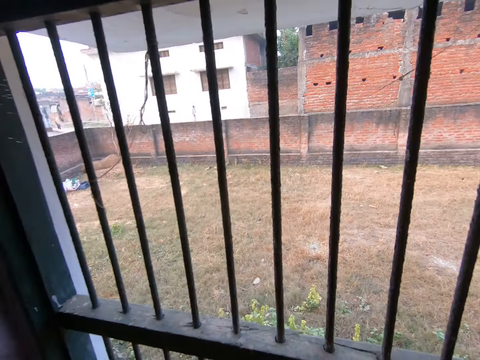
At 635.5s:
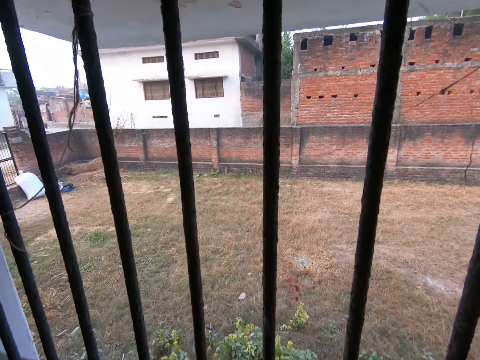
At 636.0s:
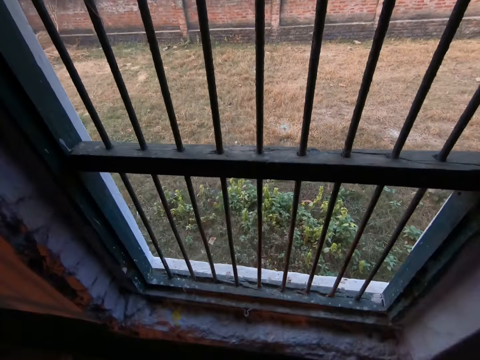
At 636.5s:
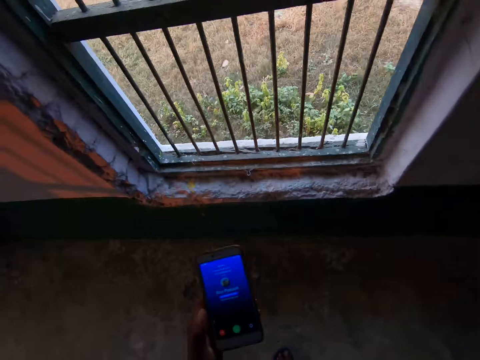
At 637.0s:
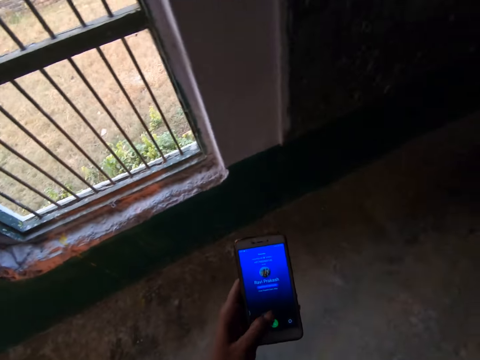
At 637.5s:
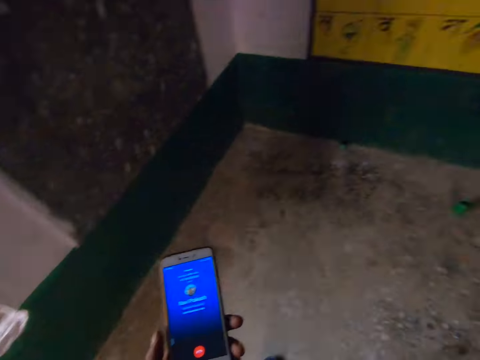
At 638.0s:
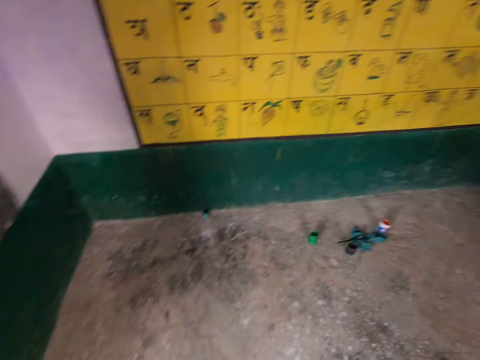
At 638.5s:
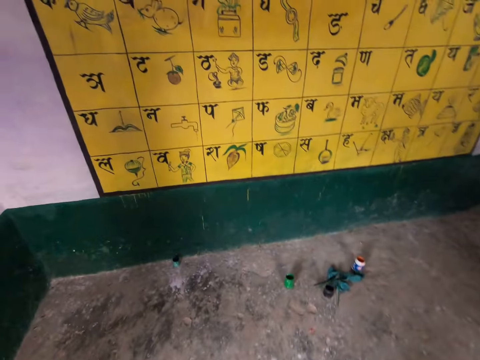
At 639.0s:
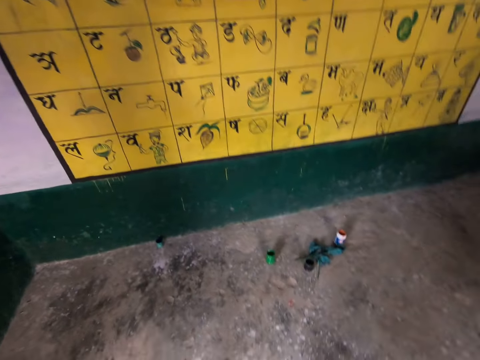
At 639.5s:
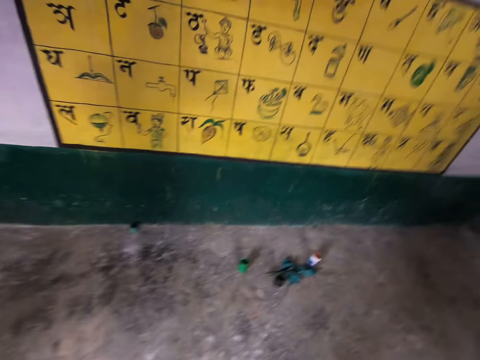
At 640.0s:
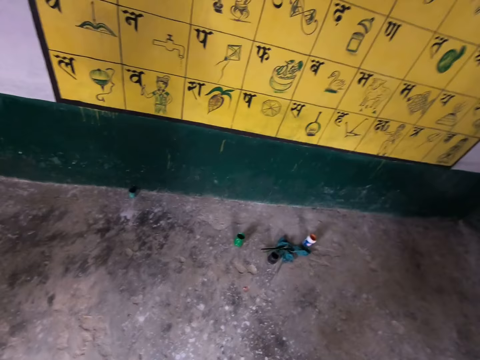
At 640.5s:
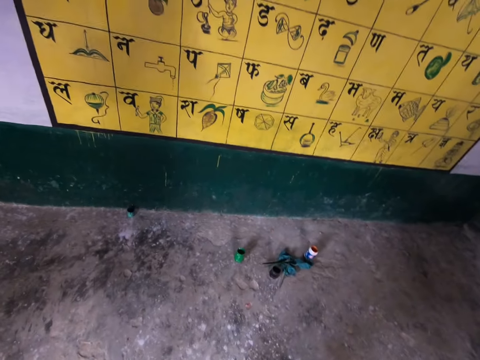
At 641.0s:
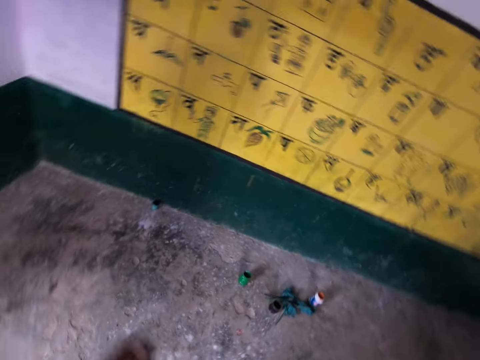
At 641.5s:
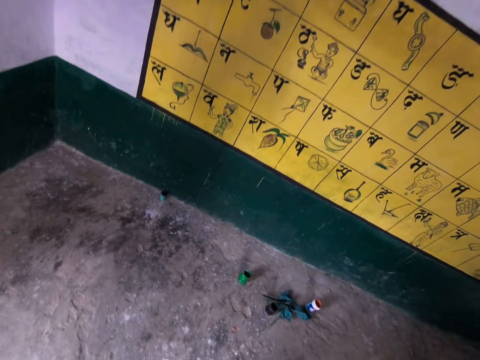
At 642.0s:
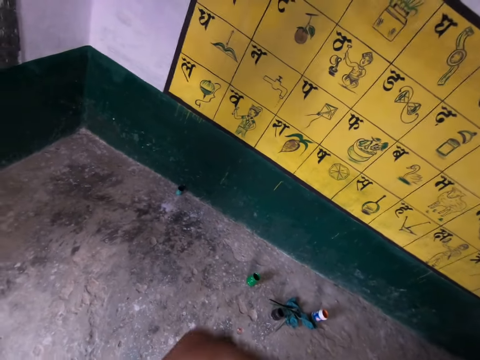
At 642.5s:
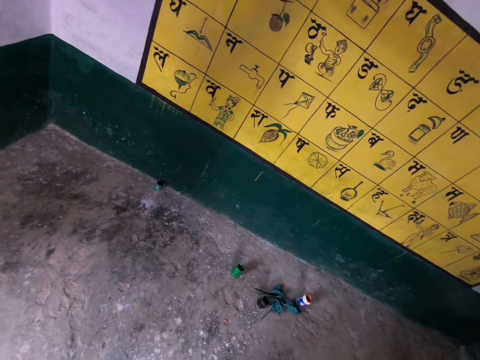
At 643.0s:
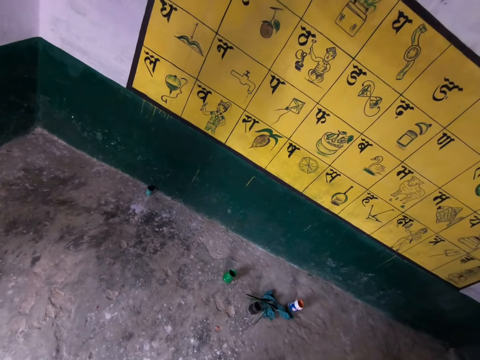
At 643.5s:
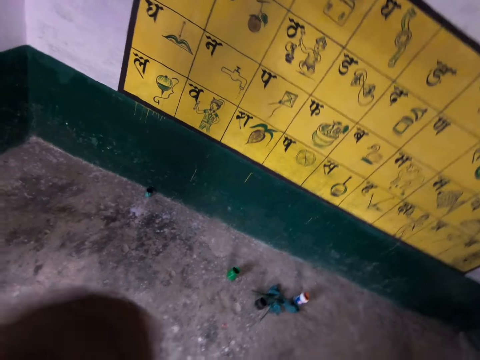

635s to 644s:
The camera wearer walks. He throws out ink through a window. He swipes the screen of his phone. He receives a call. He talks.

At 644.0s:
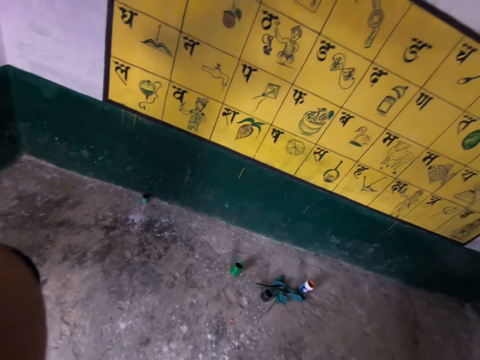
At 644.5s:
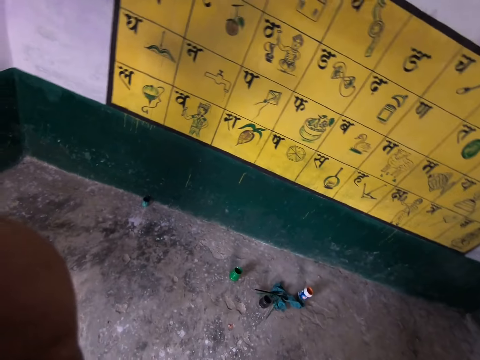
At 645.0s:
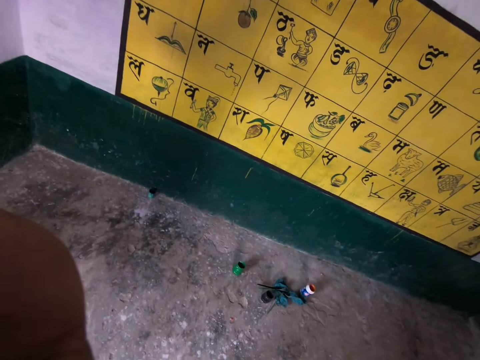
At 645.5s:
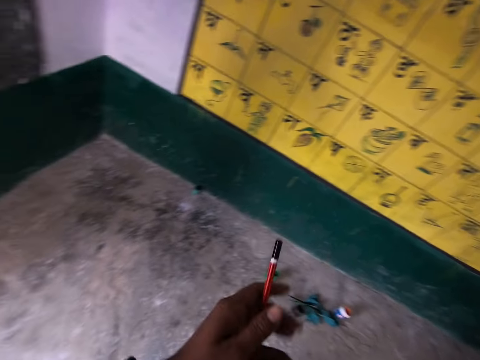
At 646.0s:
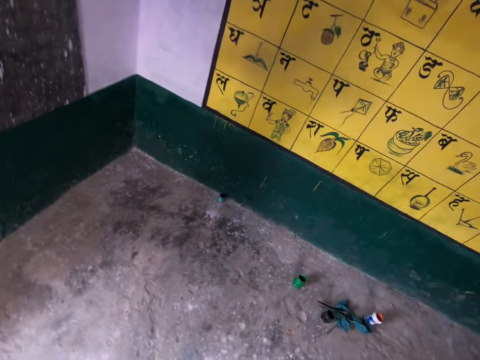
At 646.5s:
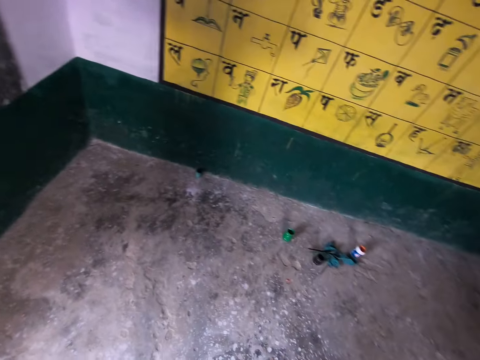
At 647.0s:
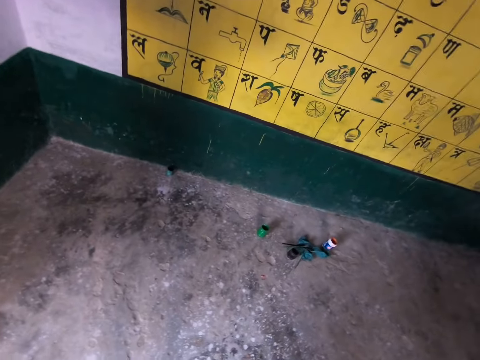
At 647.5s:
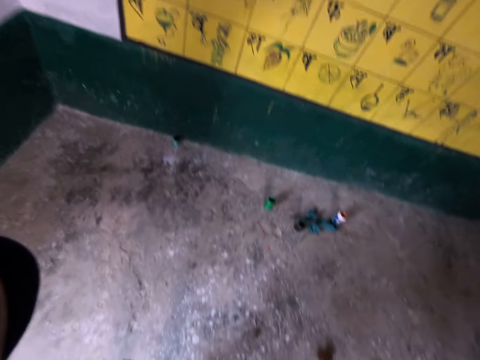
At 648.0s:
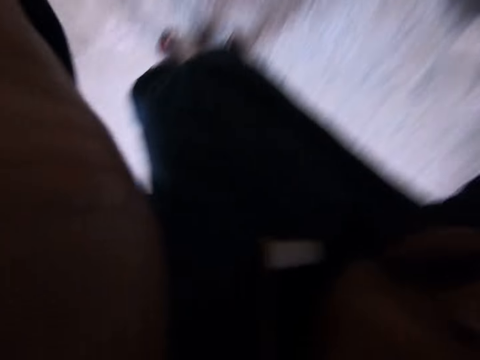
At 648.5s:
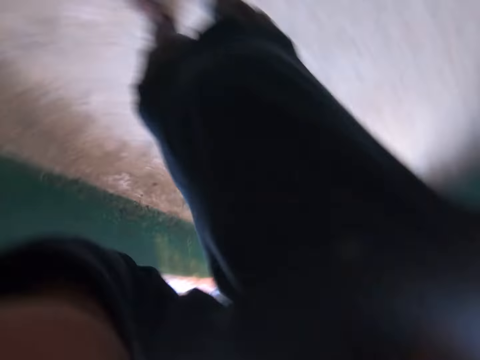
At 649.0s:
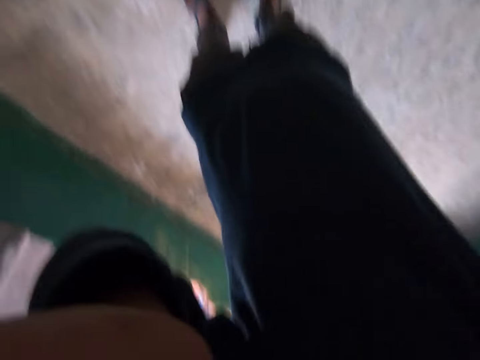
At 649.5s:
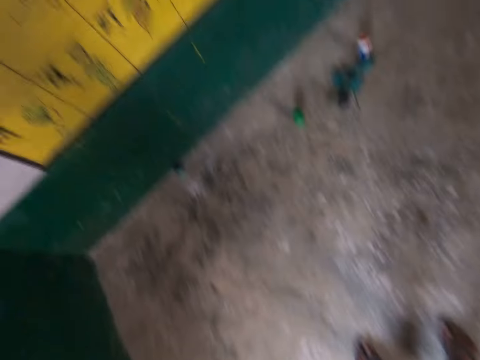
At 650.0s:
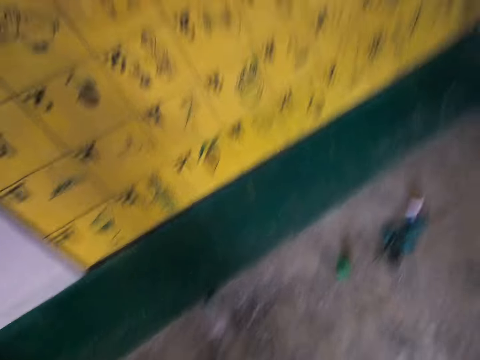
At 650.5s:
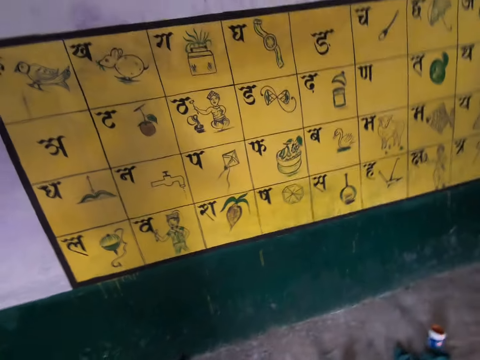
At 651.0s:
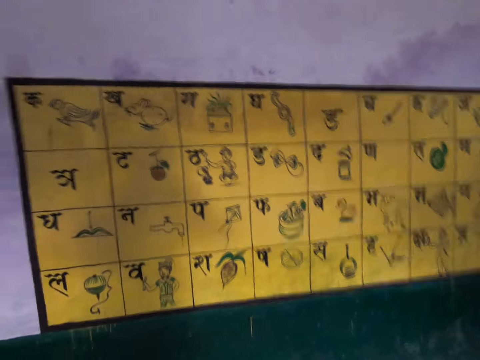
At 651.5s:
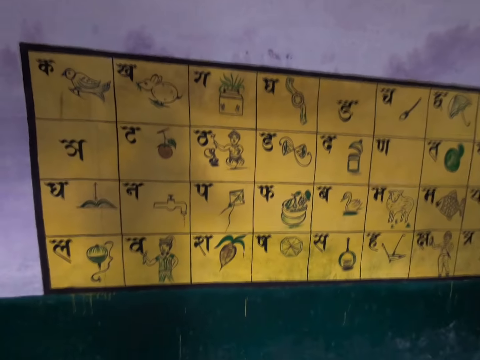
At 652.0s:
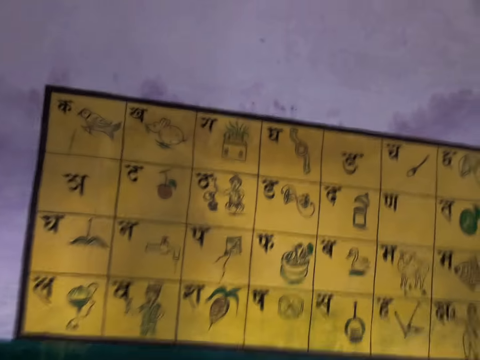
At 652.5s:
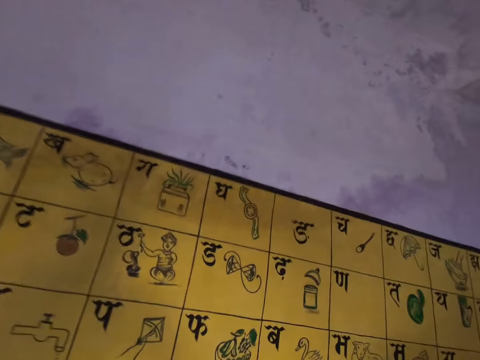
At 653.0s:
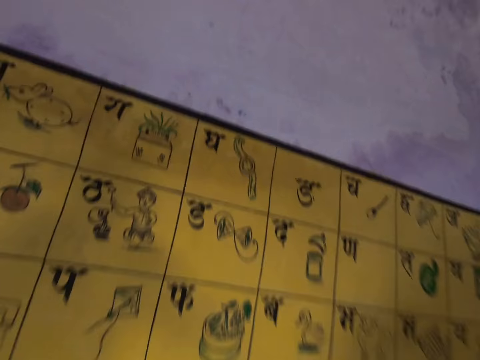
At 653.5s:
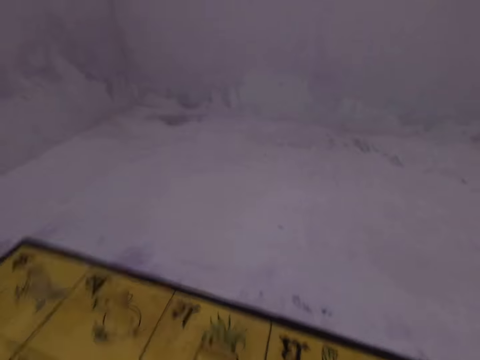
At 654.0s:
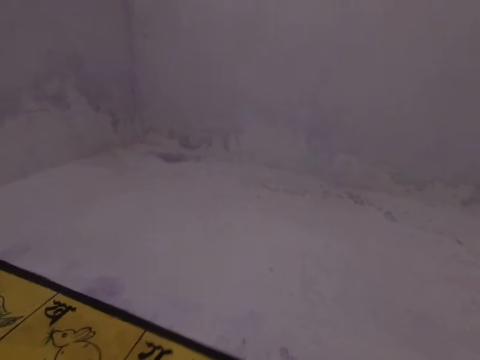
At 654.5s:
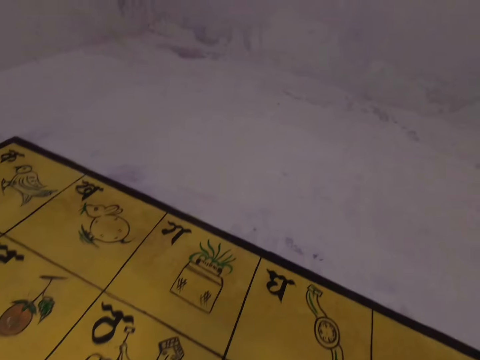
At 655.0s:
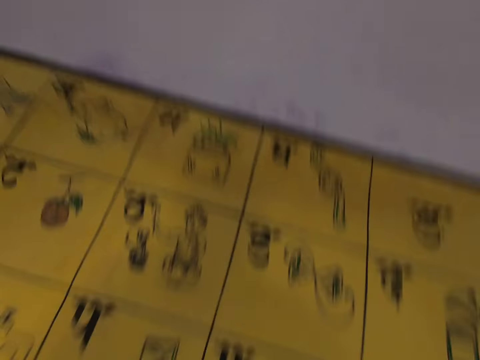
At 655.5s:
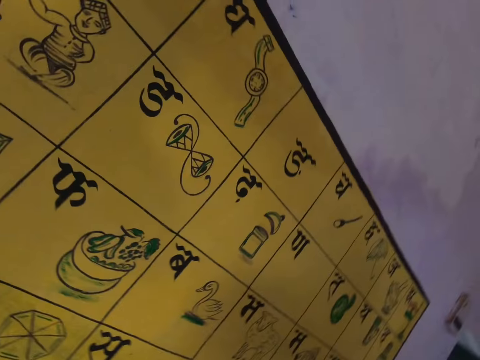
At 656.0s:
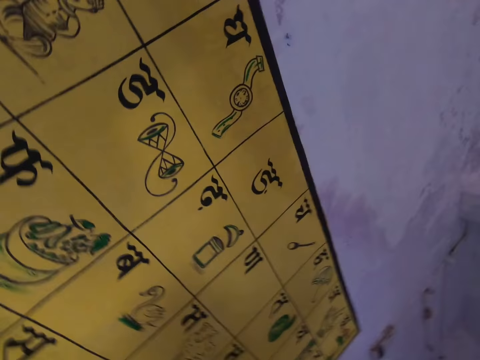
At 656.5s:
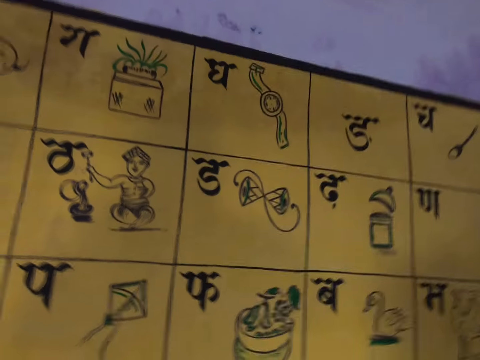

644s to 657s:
The camera wearer moves the paintbrush to his left hand. He takes a pencil. He adjusts the camera.
